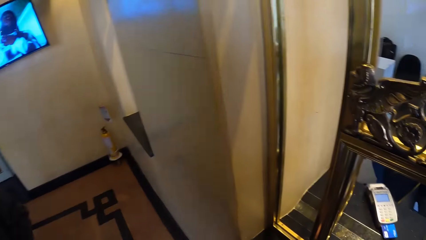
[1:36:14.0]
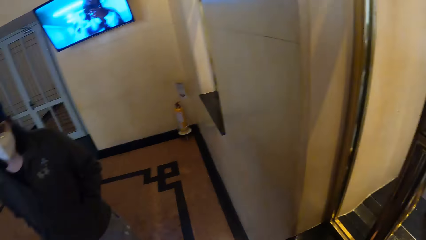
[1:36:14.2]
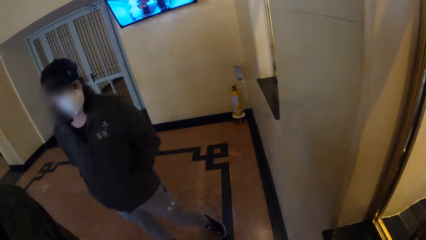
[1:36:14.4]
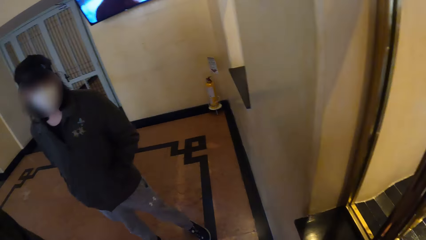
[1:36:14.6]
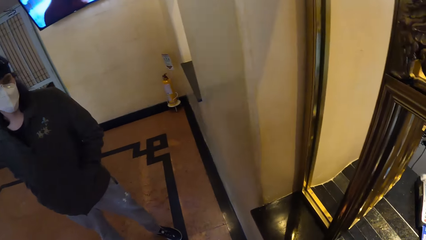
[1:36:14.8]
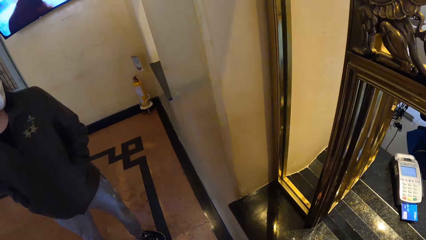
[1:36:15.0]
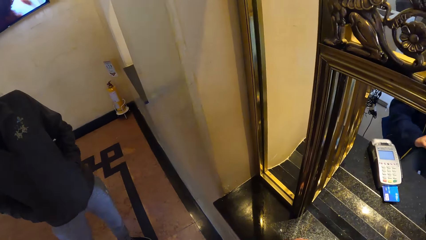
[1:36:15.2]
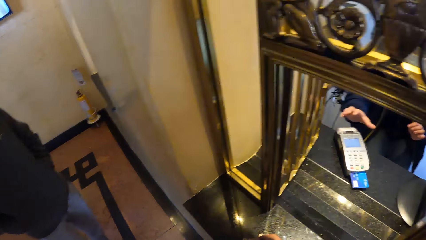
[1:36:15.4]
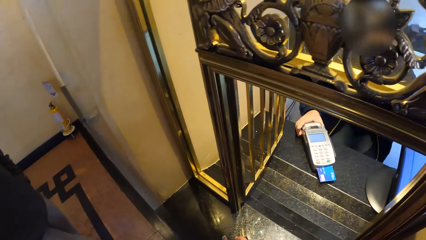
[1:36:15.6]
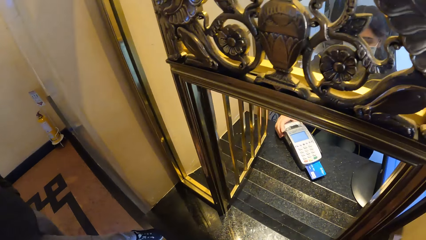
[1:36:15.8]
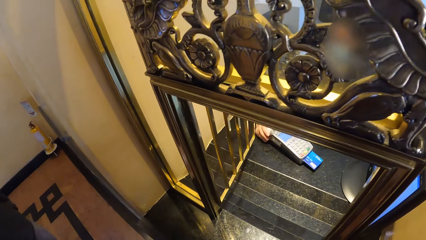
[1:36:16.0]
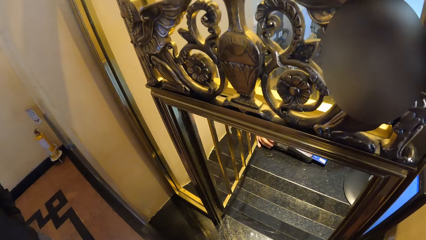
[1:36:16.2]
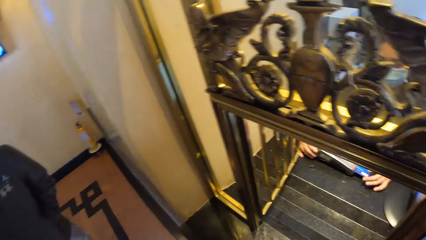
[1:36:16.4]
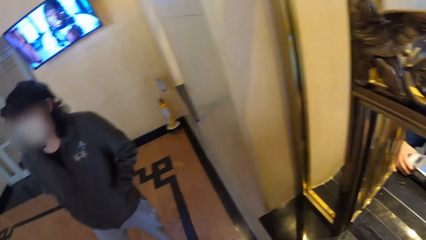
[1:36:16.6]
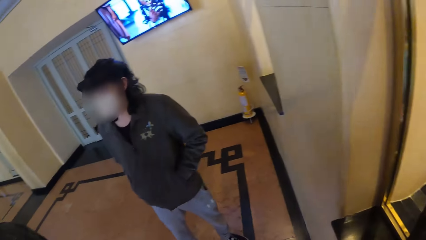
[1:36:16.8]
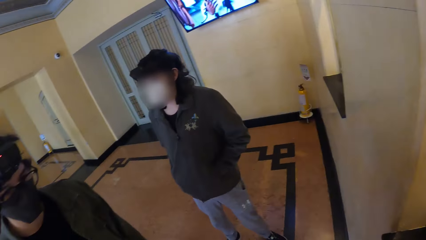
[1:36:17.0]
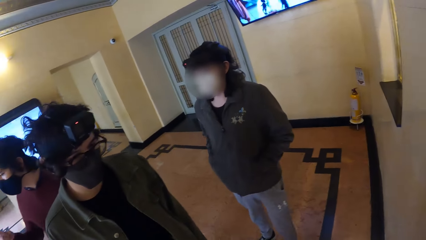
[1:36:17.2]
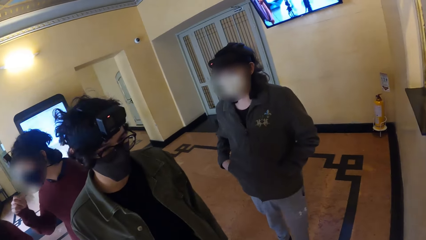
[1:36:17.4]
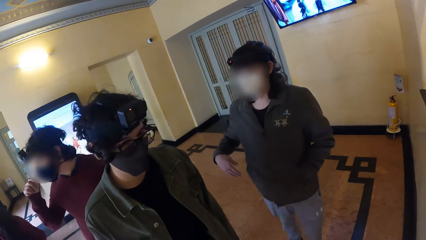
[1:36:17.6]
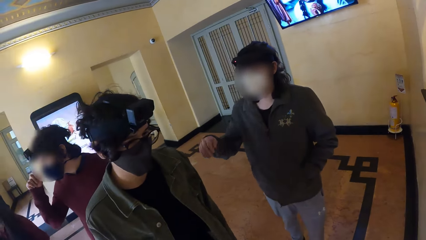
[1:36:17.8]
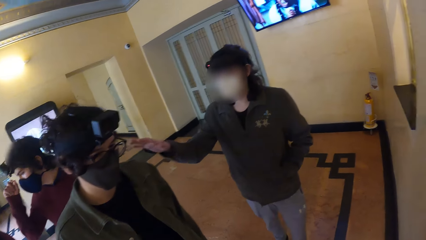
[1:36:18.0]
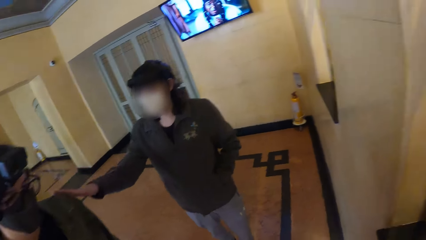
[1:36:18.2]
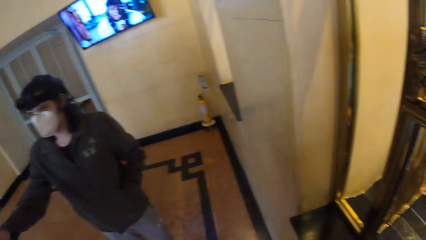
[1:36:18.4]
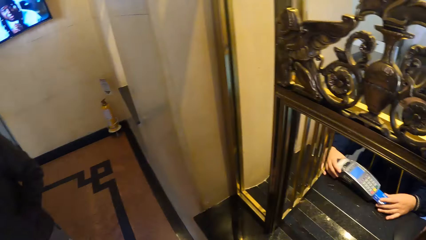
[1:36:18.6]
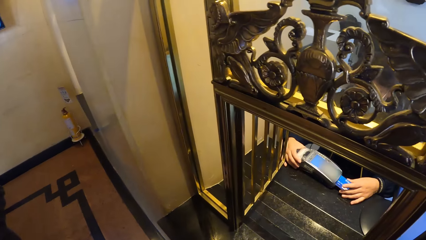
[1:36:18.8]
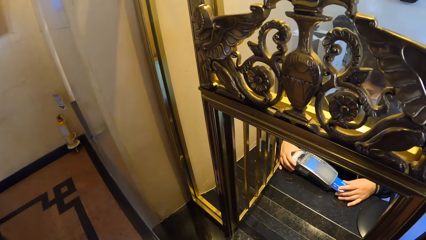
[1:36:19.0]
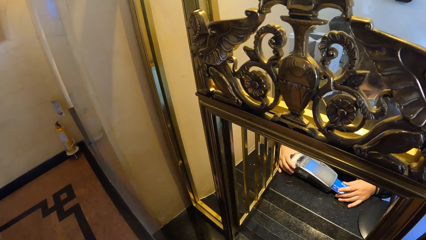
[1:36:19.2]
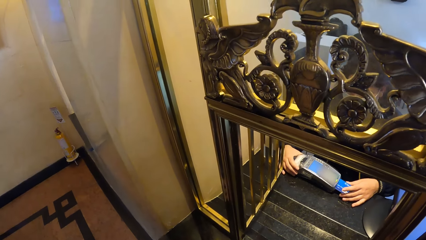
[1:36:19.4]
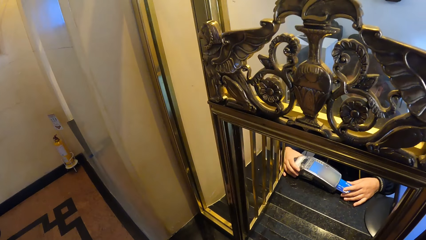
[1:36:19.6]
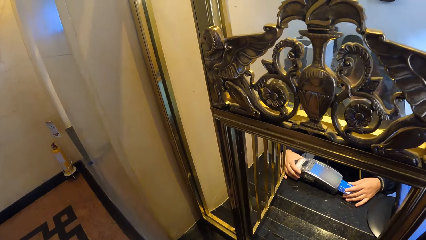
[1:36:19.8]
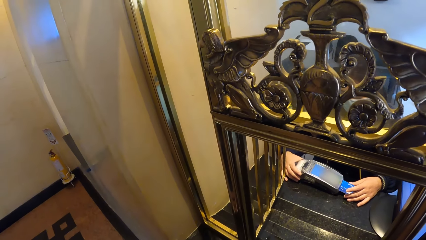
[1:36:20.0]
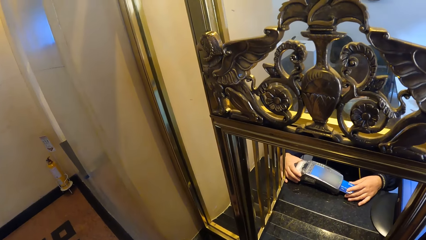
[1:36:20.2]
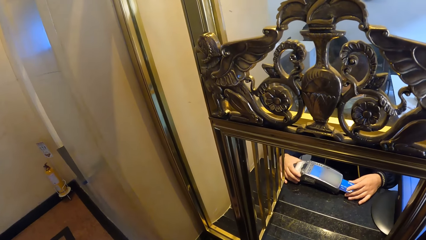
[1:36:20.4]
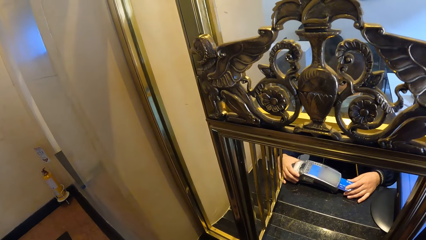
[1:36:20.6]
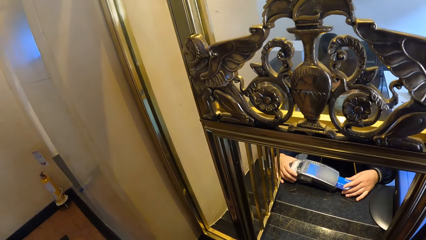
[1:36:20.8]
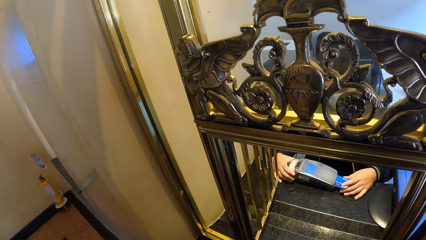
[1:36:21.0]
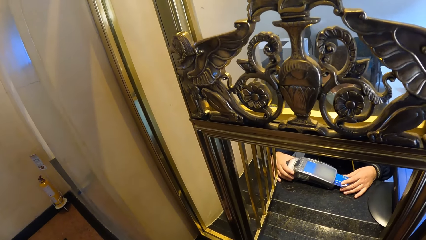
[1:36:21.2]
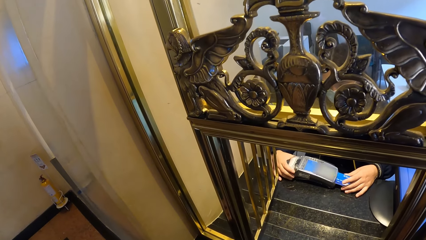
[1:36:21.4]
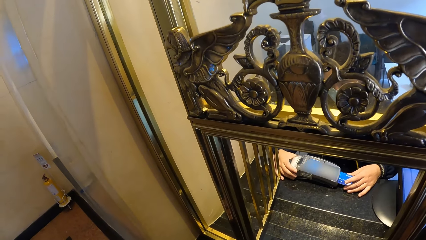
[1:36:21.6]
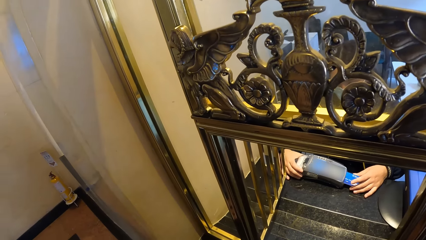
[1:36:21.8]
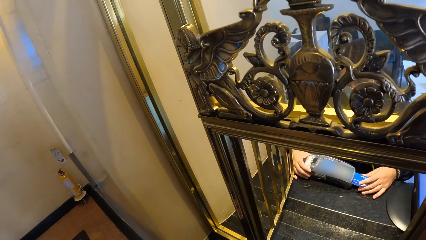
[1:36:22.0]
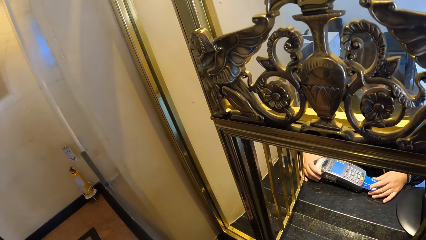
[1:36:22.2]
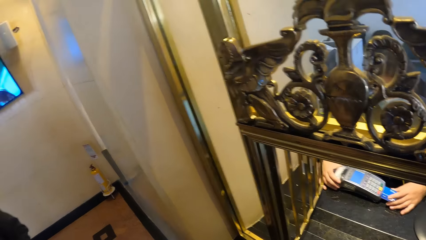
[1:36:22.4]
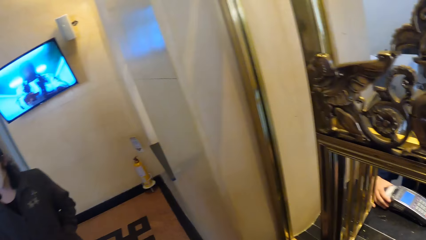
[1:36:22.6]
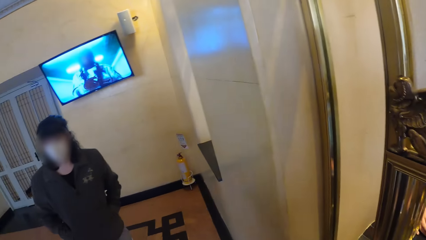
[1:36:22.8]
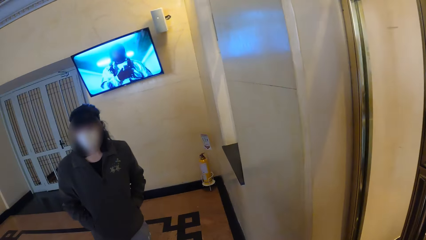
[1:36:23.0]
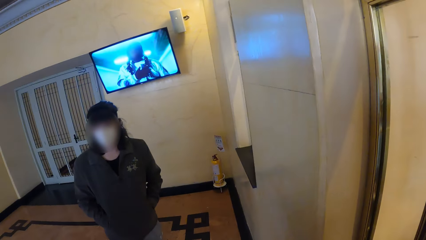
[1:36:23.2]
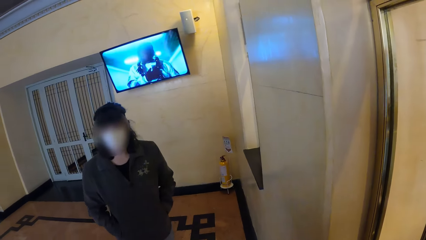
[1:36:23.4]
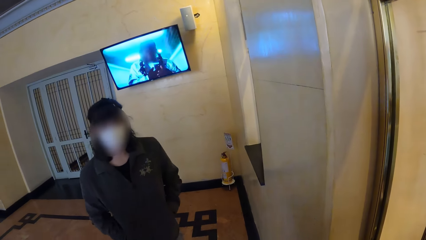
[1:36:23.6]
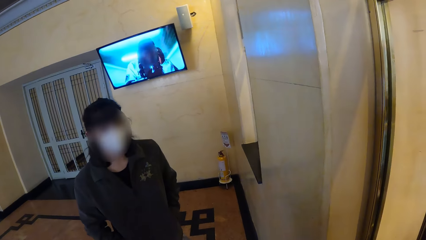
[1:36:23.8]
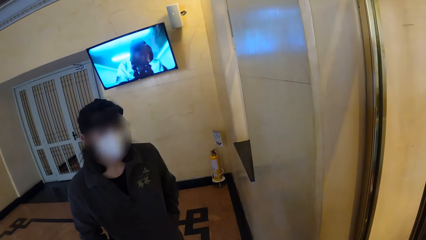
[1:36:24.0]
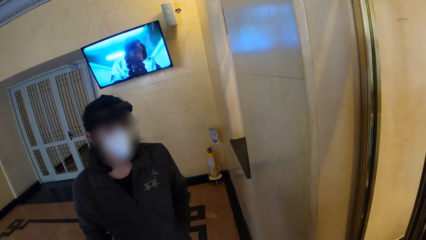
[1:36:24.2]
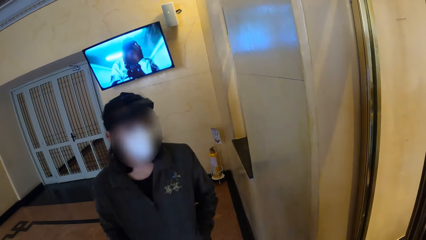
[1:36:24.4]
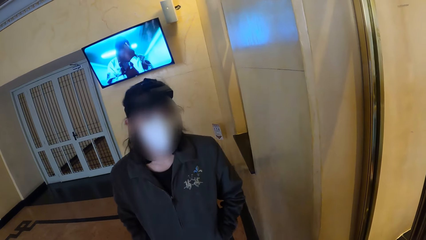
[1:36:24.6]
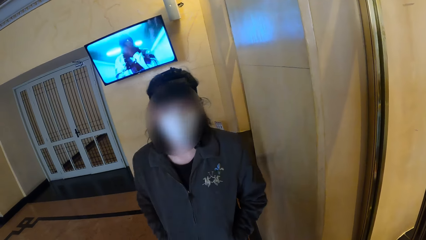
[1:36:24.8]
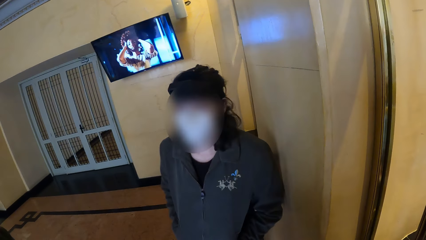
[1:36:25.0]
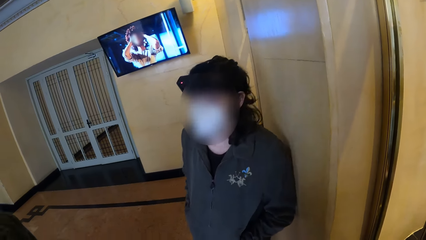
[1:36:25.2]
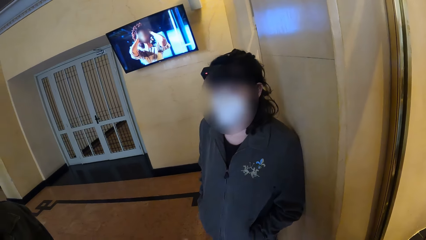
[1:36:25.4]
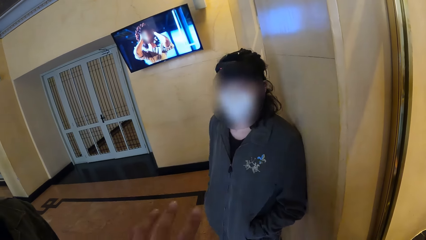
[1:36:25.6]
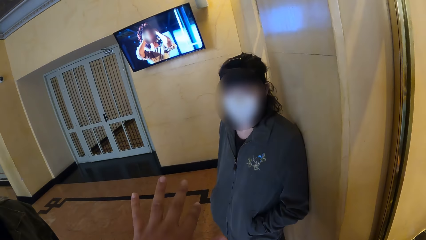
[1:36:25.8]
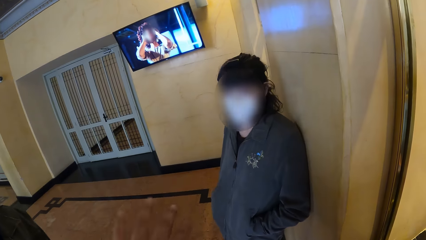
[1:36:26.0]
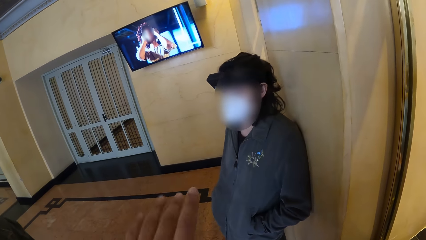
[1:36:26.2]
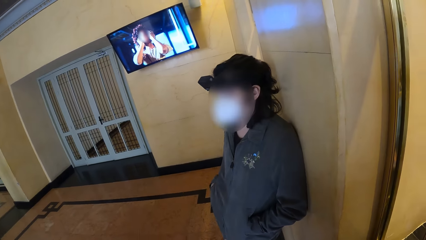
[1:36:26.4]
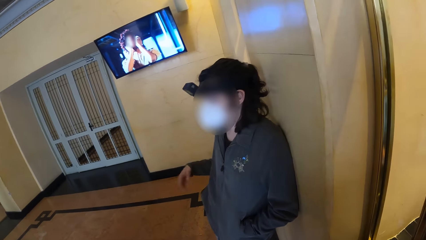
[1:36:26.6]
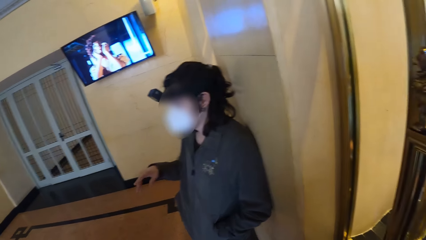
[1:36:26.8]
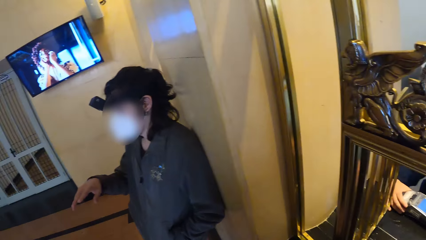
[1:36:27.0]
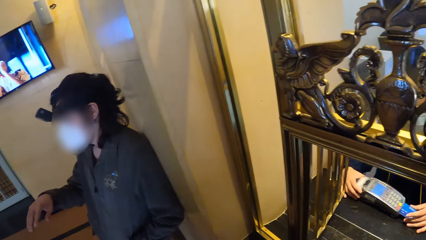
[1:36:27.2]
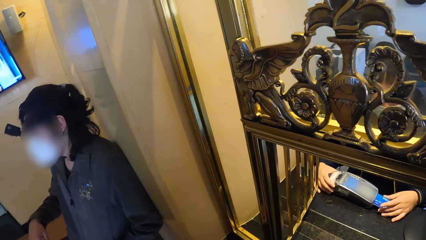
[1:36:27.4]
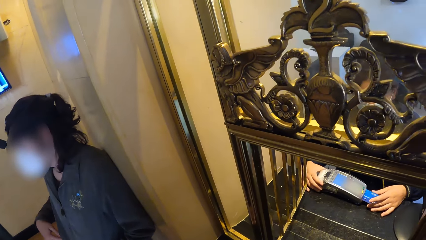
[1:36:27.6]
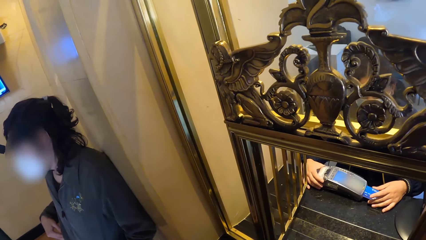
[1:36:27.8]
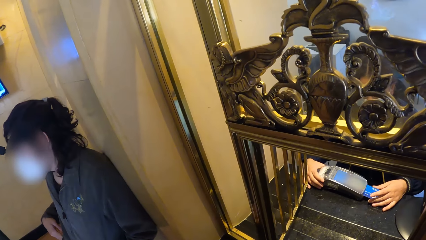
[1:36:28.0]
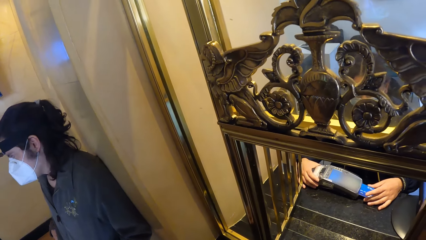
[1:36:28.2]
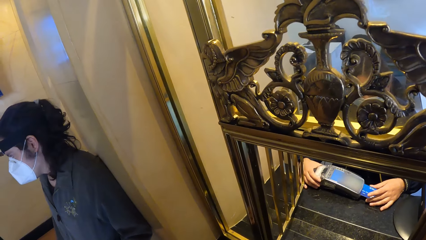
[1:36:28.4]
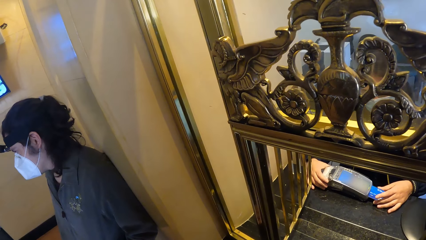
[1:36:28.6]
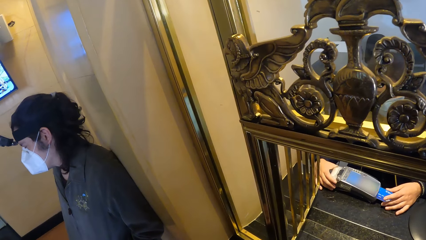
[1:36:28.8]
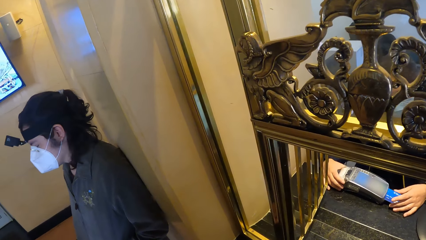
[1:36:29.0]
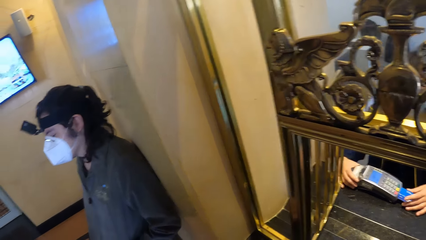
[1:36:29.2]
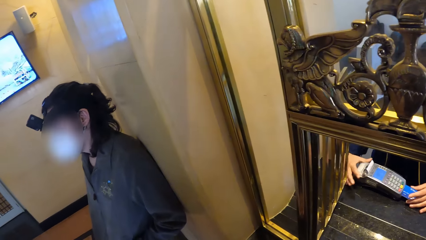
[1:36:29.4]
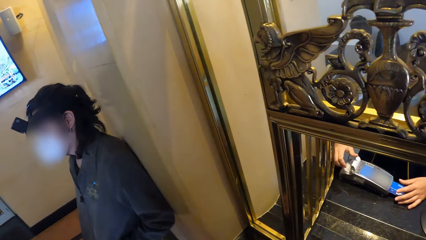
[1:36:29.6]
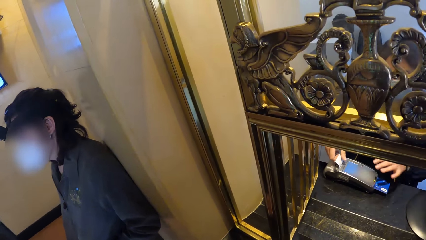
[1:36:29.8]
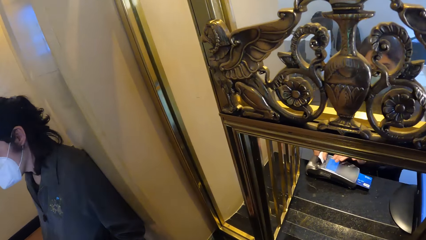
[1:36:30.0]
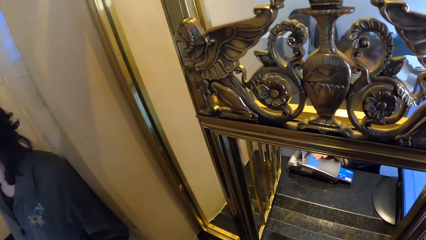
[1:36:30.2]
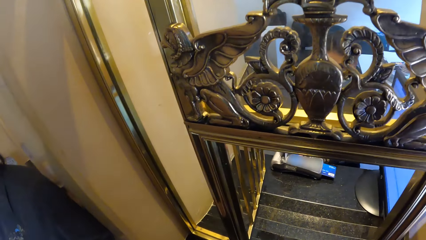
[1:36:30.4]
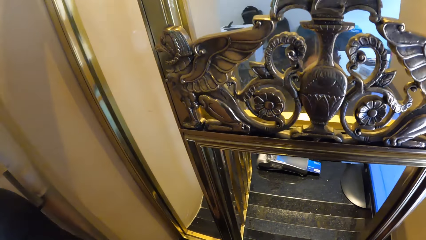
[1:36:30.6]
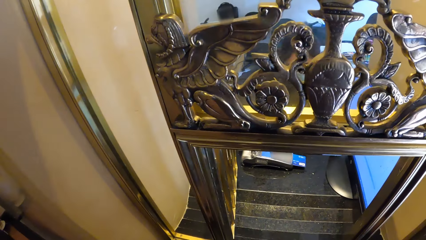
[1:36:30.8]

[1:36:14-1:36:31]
The camera wearer looks around.
